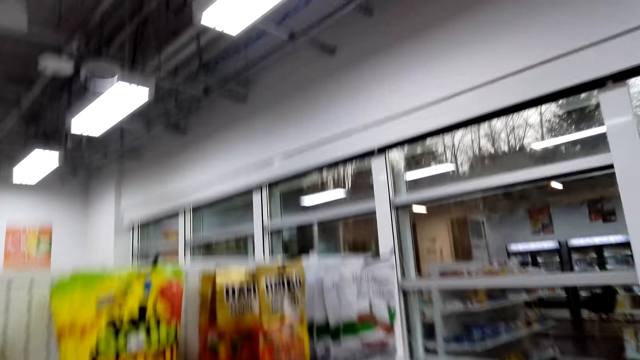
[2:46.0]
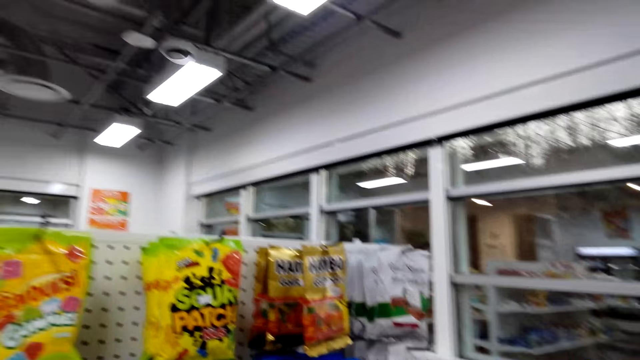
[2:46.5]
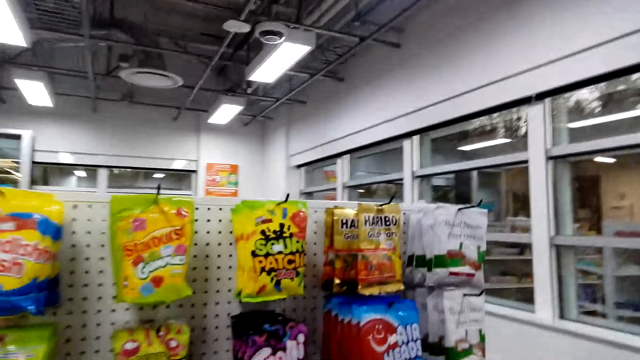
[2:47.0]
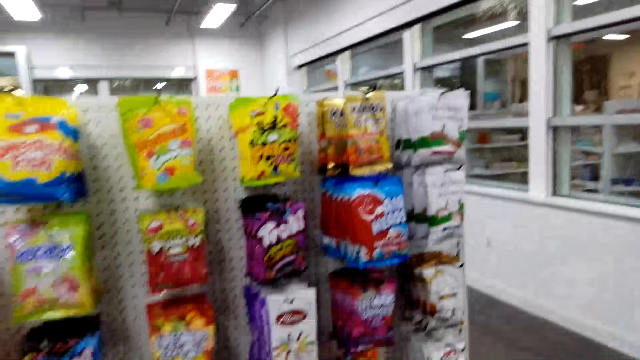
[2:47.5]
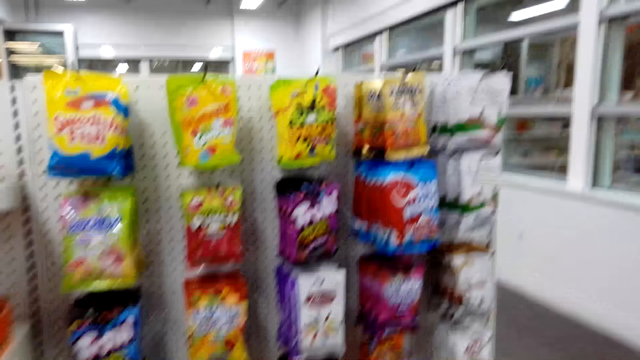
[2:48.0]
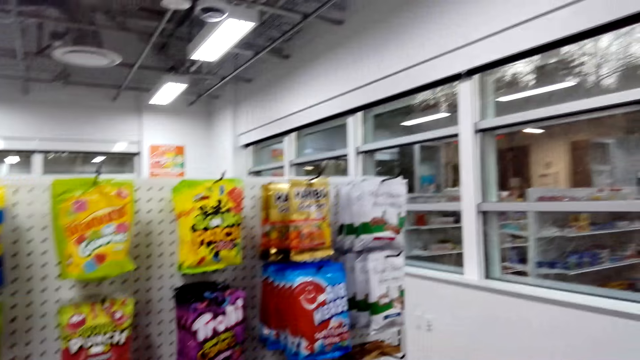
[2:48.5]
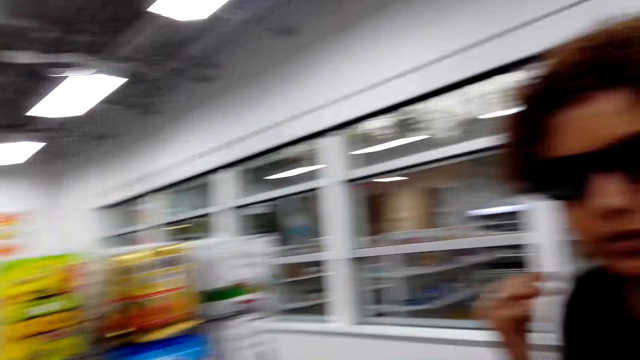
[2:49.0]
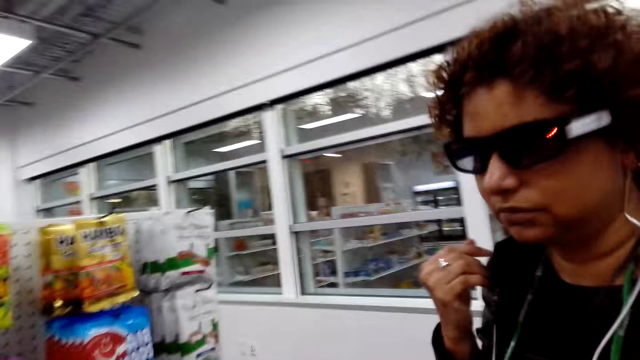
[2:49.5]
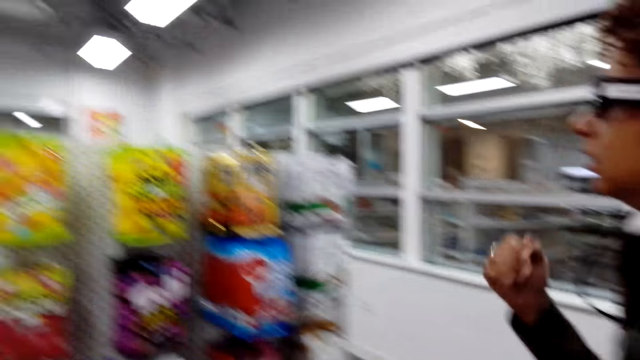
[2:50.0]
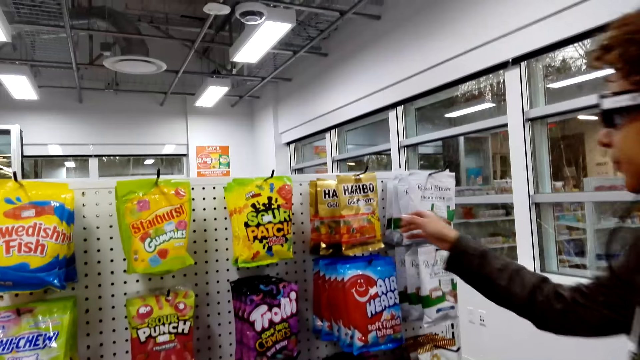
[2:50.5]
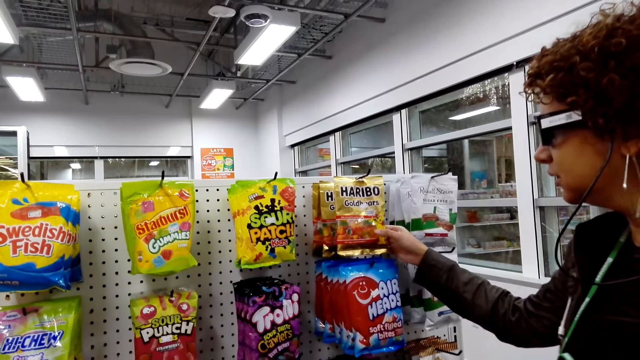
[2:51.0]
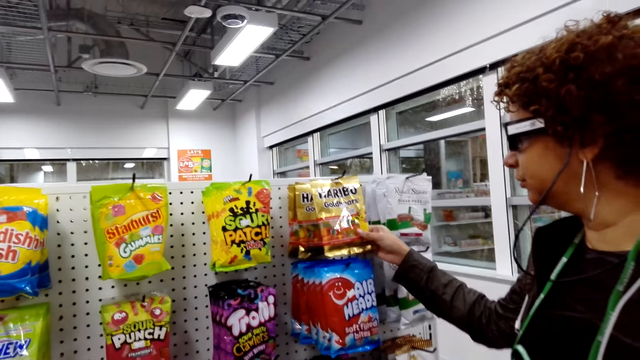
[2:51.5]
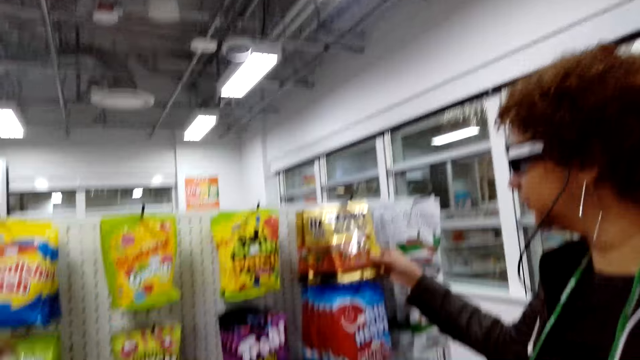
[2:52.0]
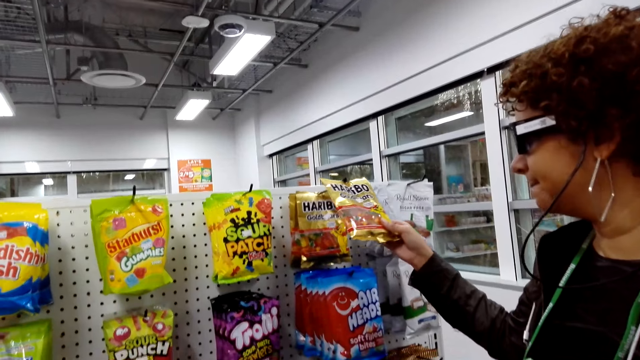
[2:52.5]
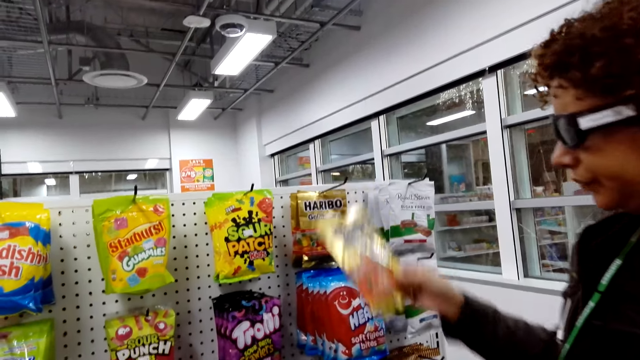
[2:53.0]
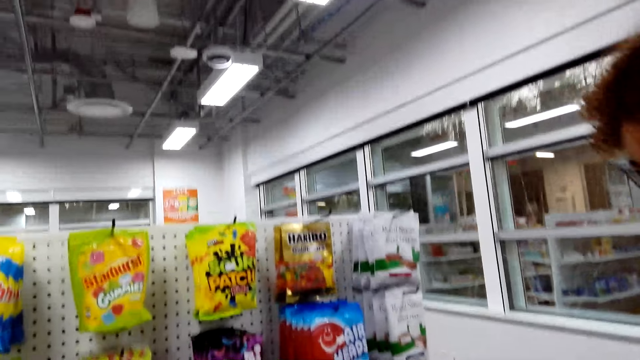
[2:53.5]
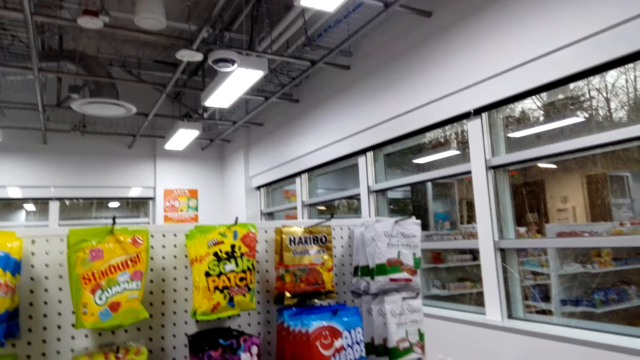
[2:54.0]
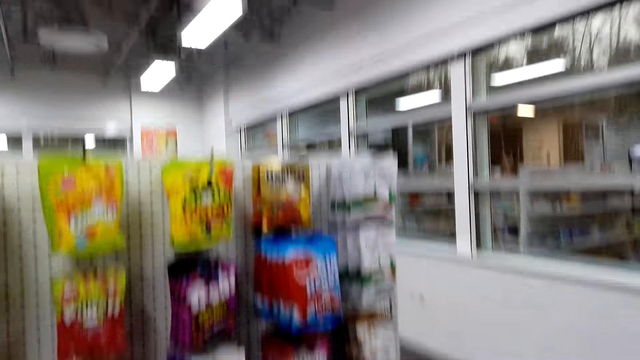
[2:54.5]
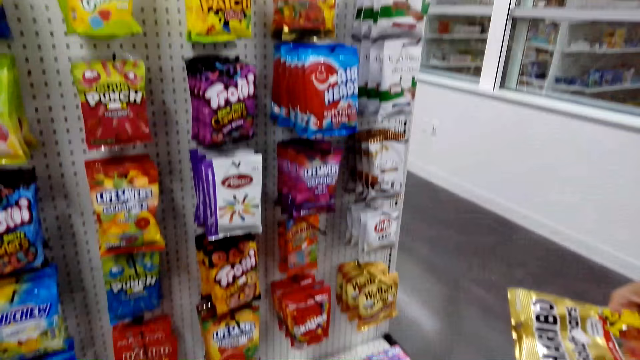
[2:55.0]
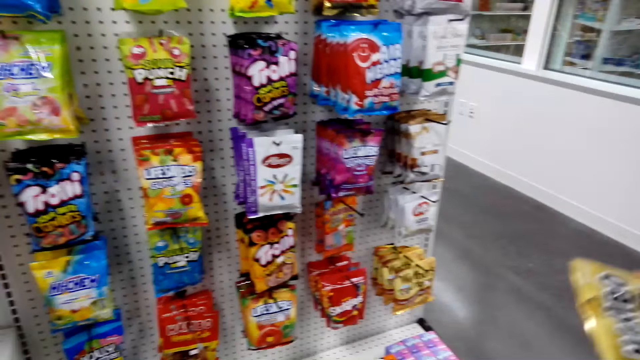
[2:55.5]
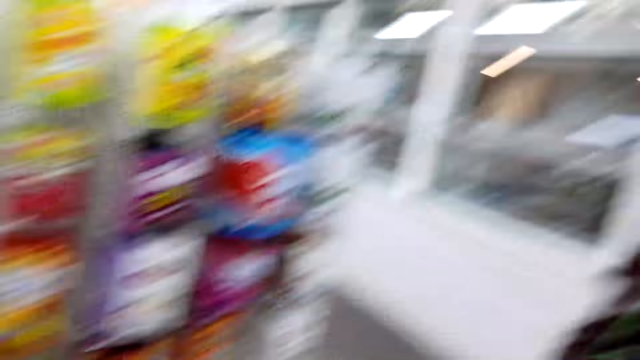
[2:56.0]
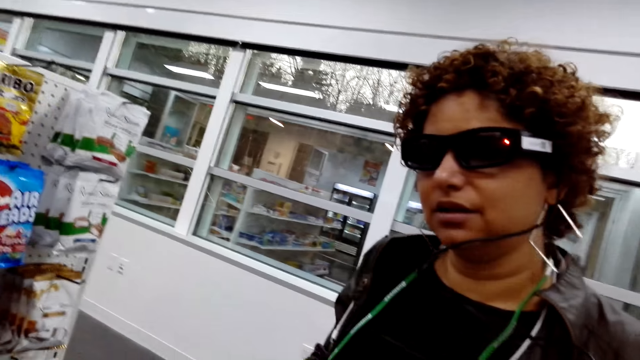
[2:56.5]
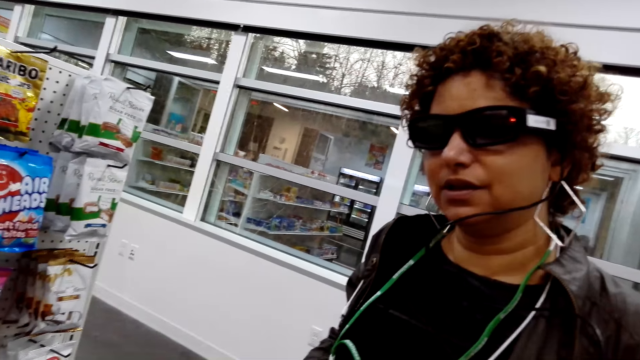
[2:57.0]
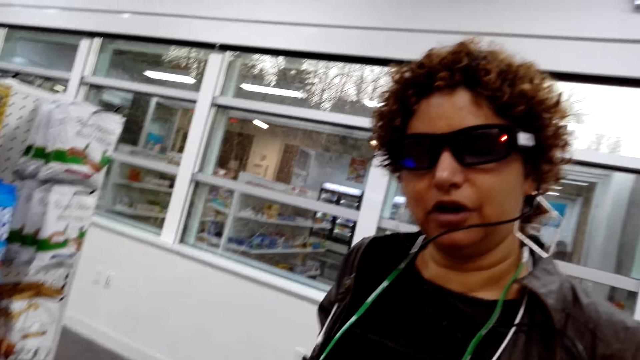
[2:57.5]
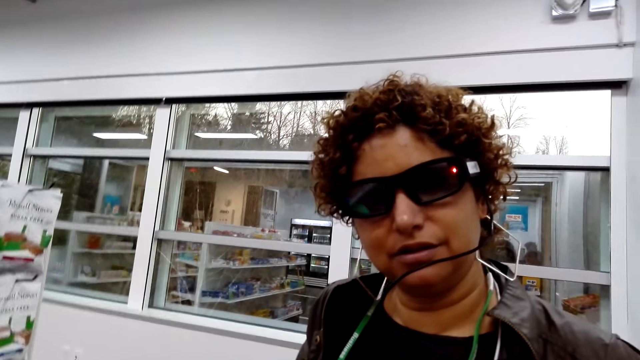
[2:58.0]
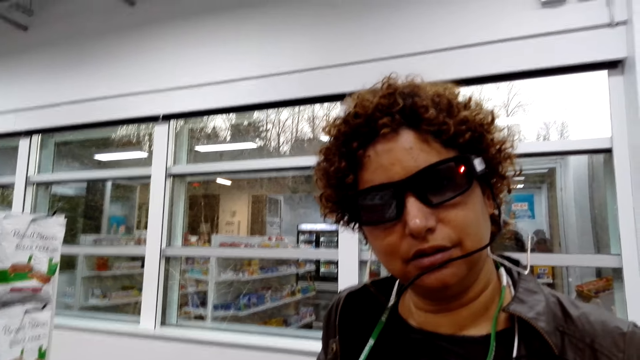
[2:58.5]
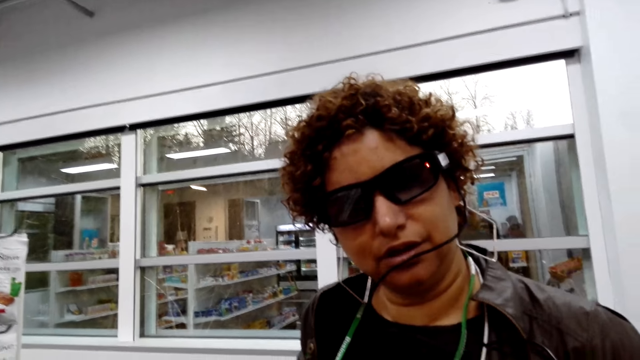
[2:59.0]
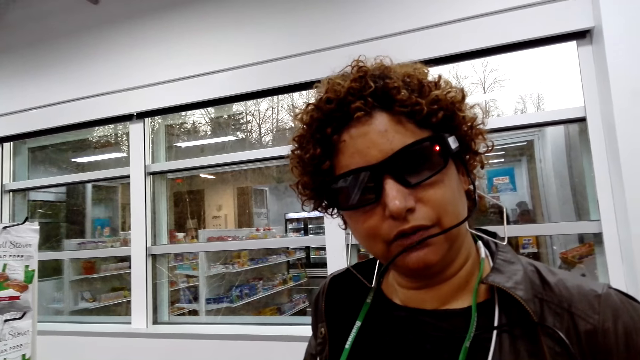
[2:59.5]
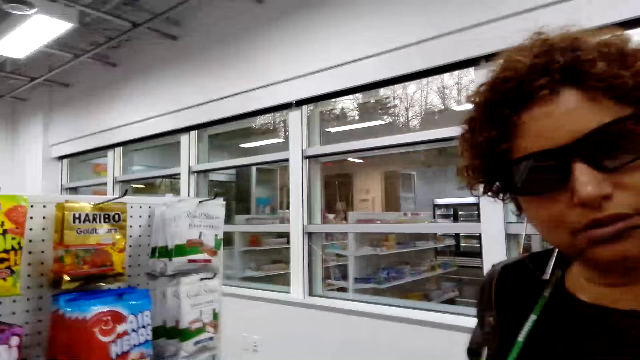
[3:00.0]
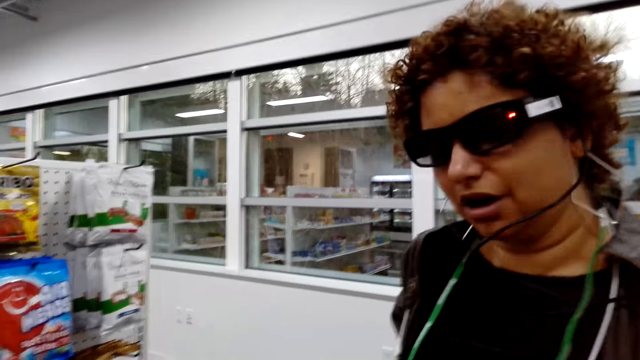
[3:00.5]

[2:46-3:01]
A woman talks to the camera wearer. The woman picks the haribo candy from the shelf. The woman holds the haribo. The woman talks to the camera wearer. The camera wearer converses with the woman.

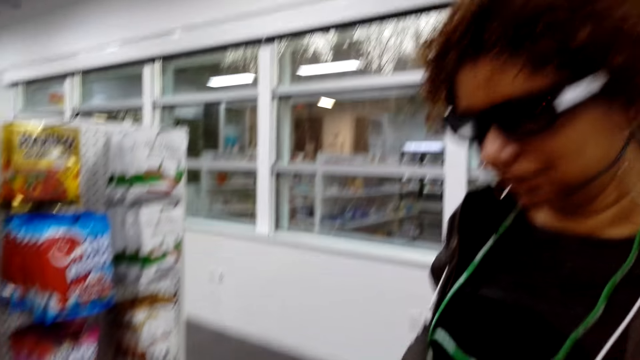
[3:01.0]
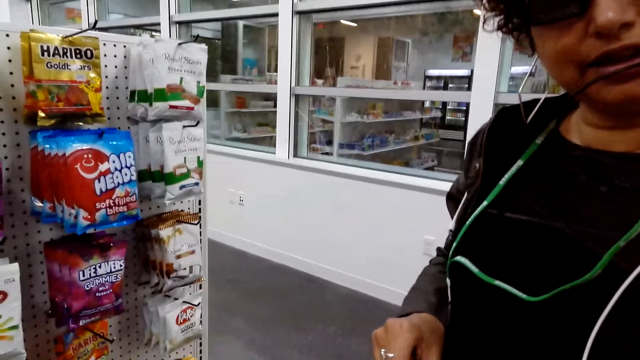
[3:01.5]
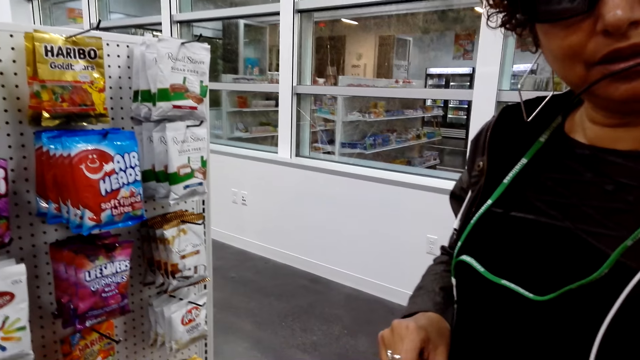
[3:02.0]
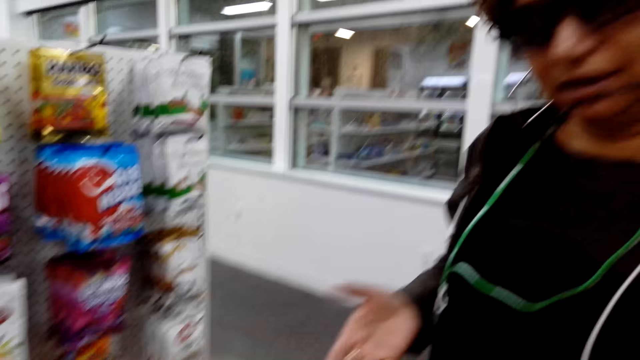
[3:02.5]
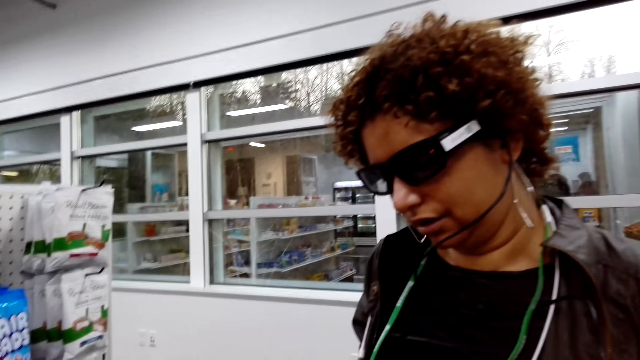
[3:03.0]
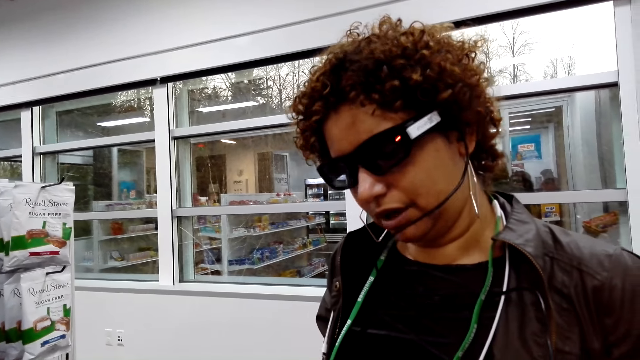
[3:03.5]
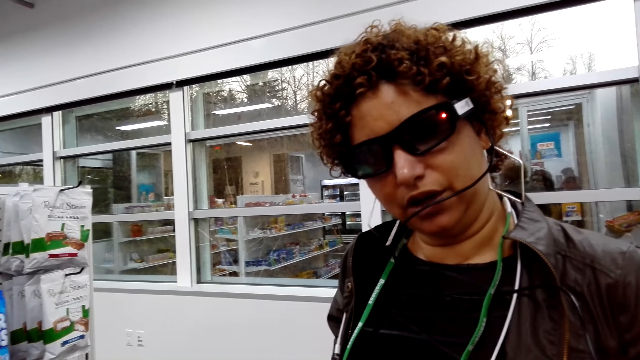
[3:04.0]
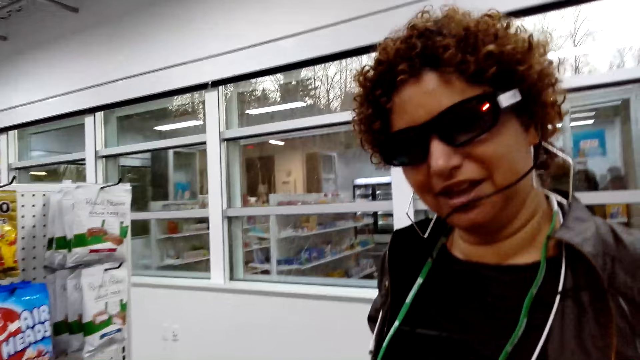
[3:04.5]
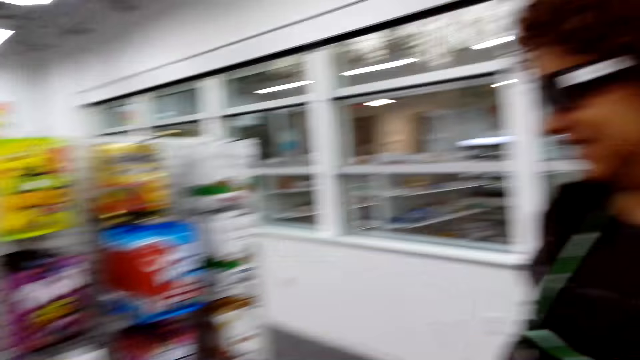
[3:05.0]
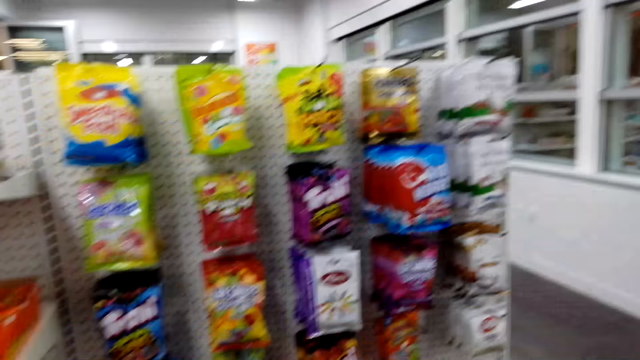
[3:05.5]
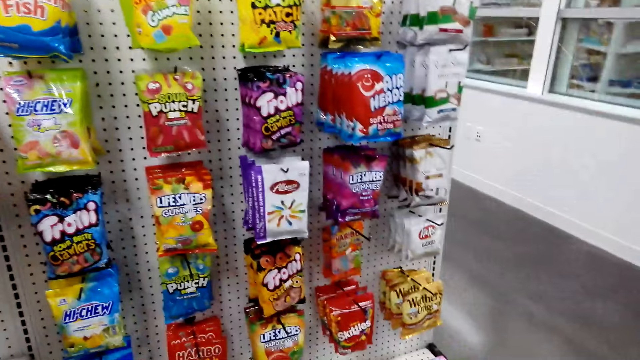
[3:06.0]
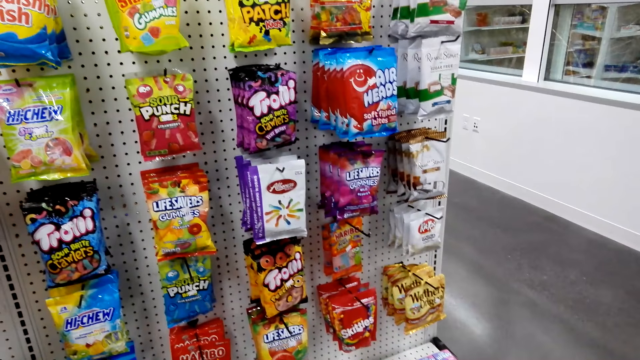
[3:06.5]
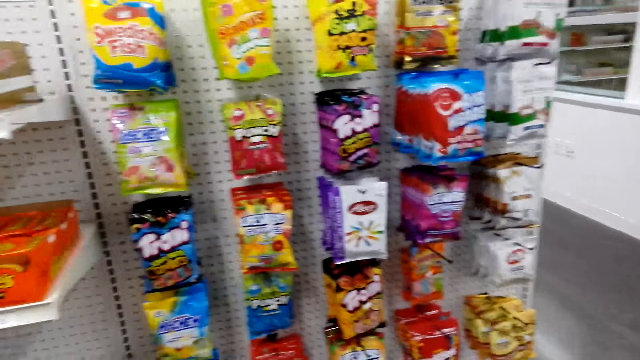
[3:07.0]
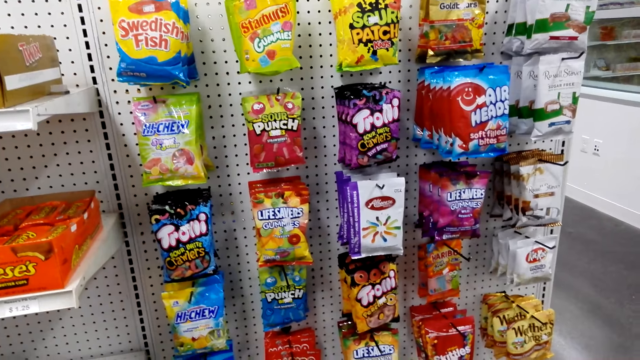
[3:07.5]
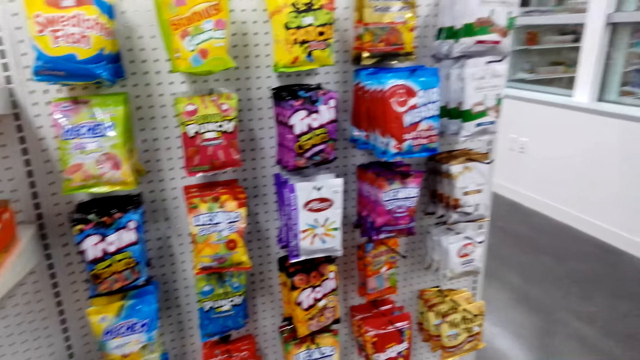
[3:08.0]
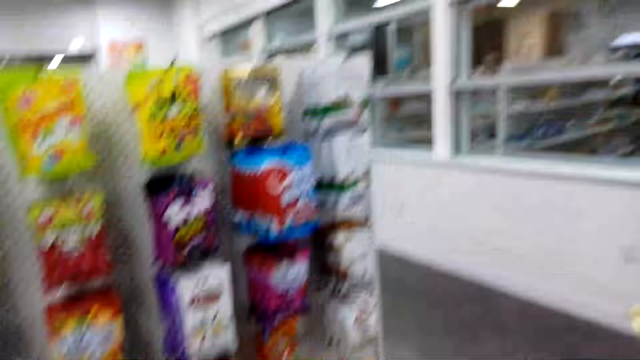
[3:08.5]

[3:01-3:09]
The camera wearer talks to a person.
